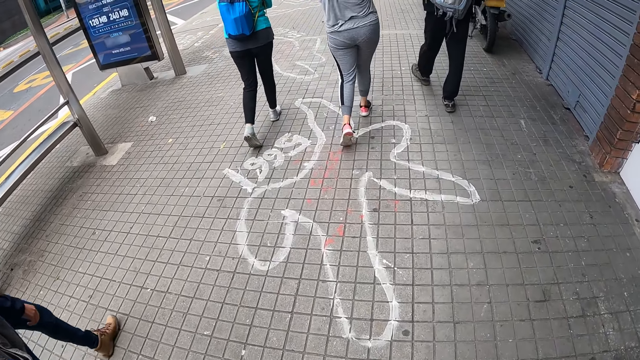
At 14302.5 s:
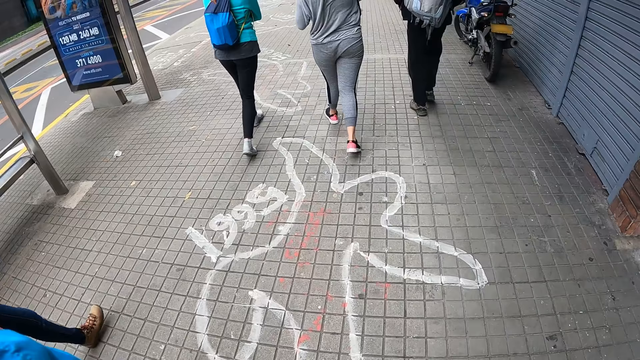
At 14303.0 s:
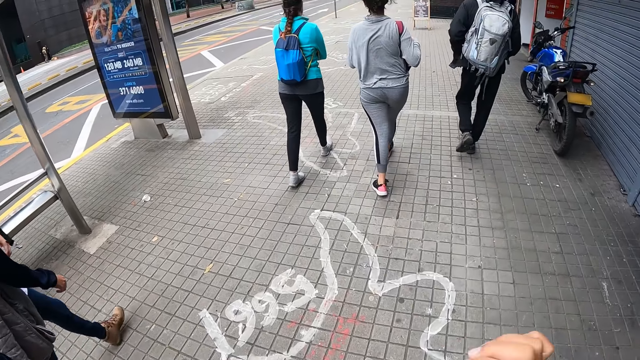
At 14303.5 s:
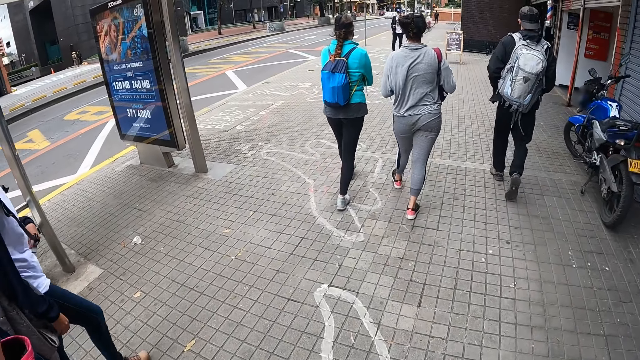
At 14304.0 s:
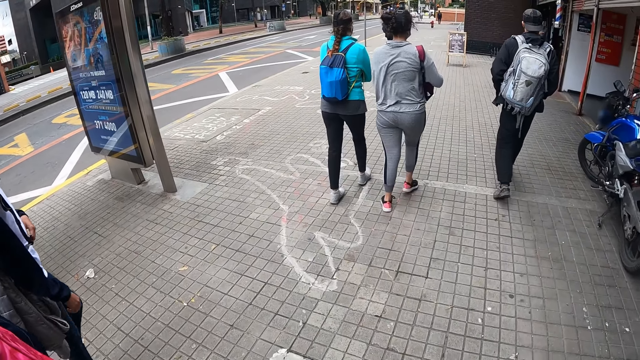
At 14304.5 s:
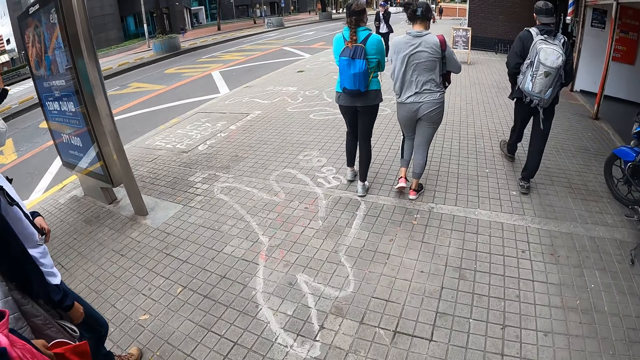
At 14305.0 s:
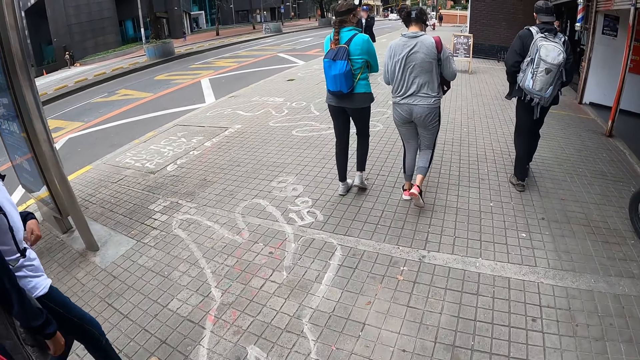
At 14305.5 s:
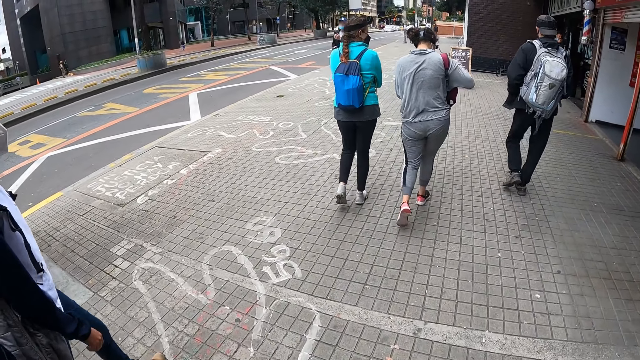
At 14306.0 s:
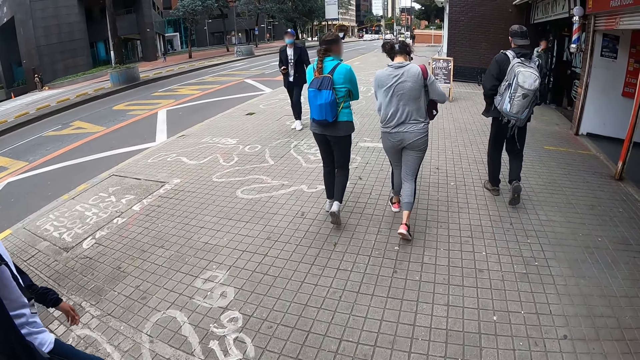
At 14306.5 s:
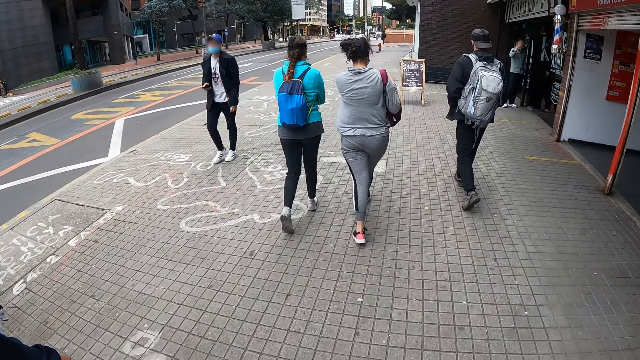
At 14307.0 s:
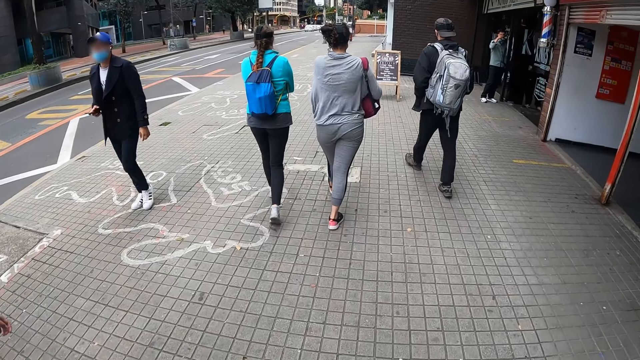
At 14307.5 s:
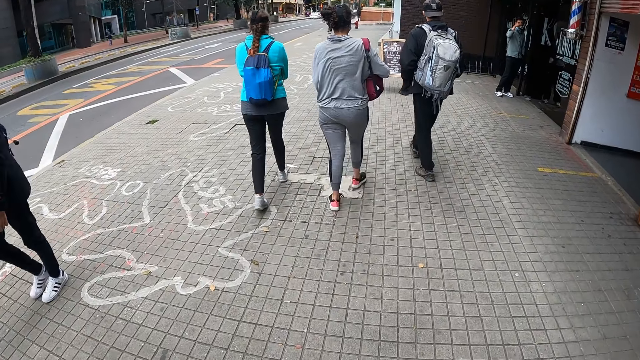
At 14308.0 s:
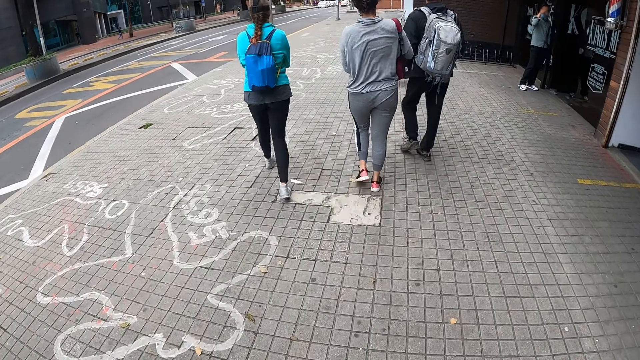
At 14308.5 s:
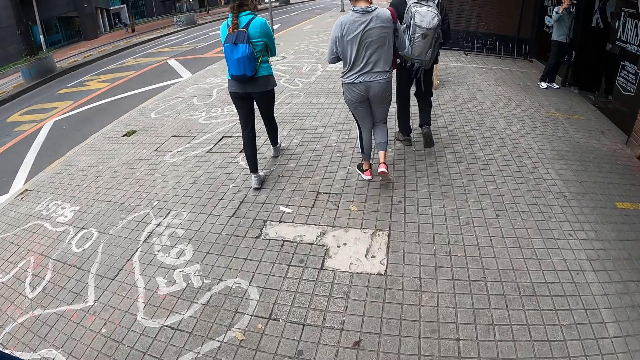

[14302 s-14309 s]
The woman wears her backpack to the front.

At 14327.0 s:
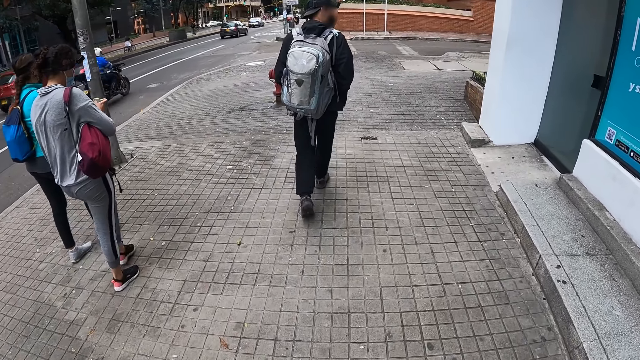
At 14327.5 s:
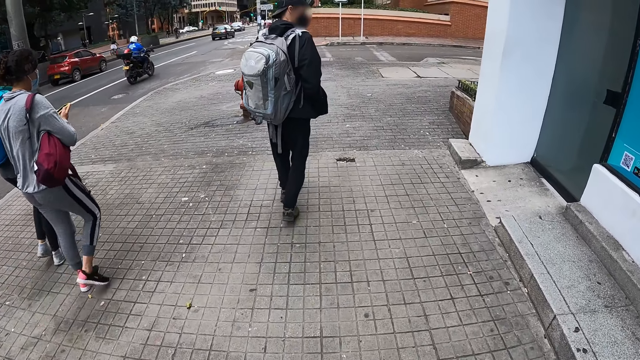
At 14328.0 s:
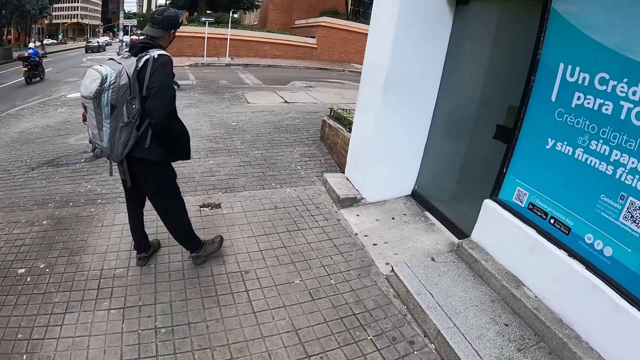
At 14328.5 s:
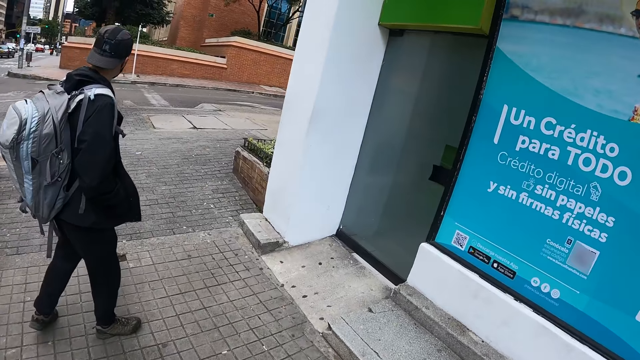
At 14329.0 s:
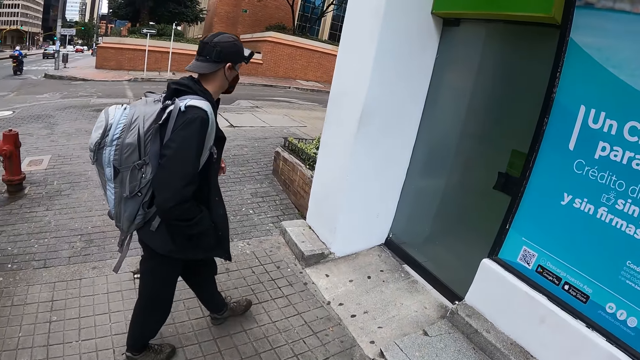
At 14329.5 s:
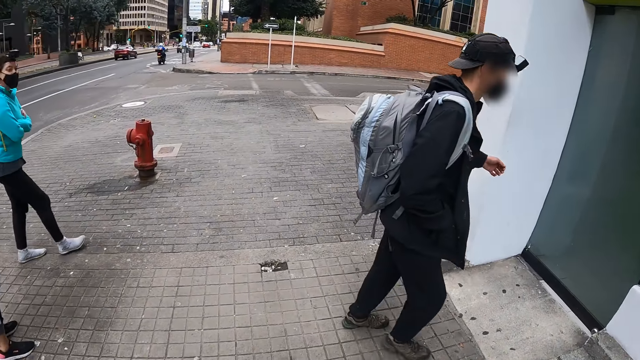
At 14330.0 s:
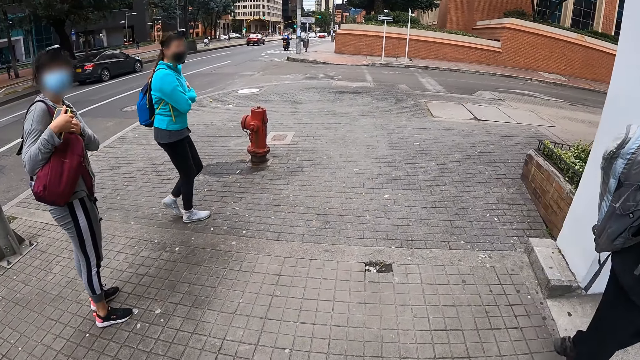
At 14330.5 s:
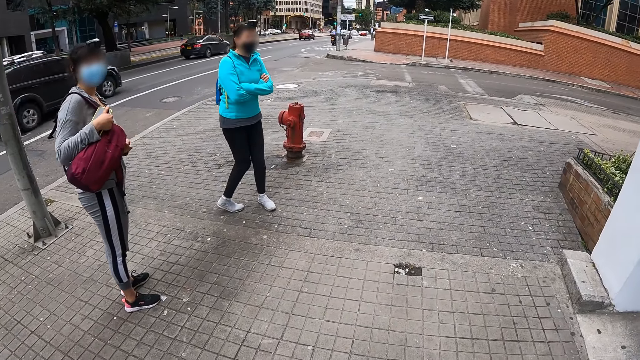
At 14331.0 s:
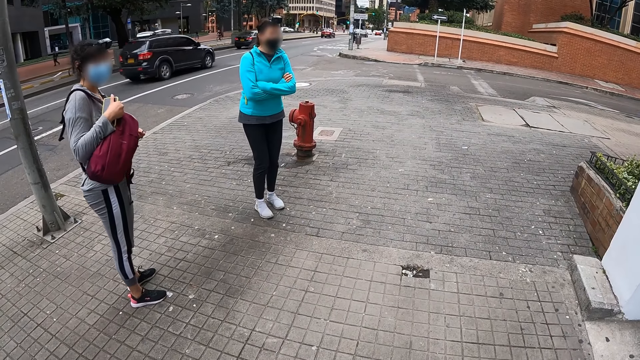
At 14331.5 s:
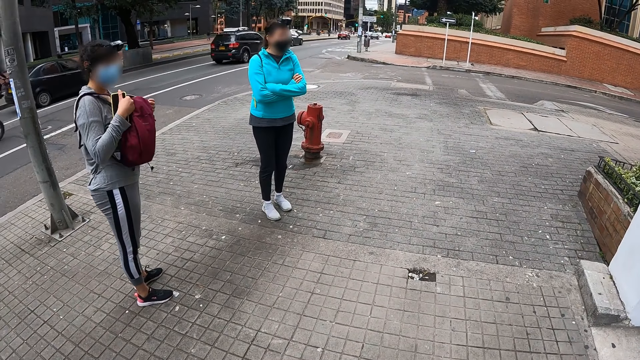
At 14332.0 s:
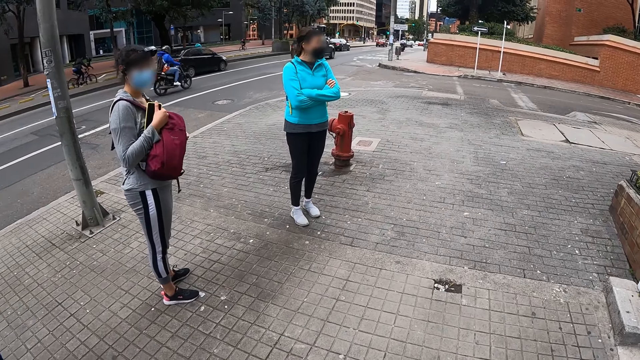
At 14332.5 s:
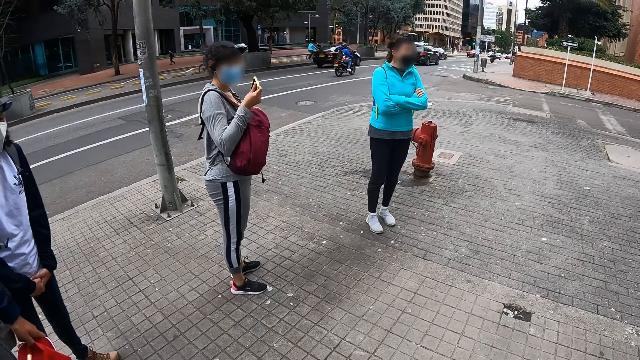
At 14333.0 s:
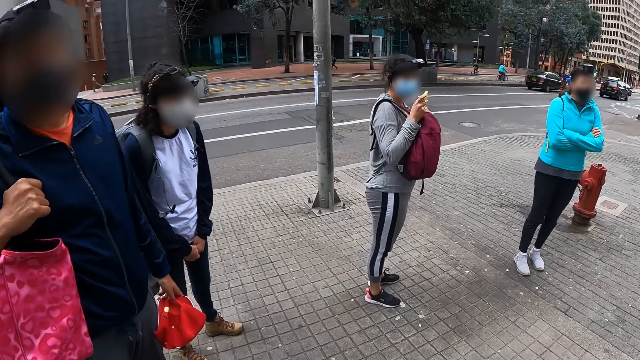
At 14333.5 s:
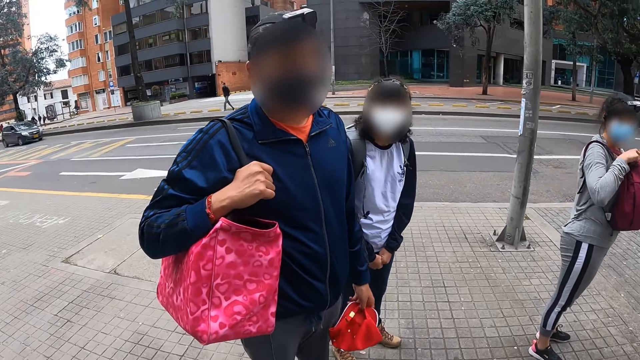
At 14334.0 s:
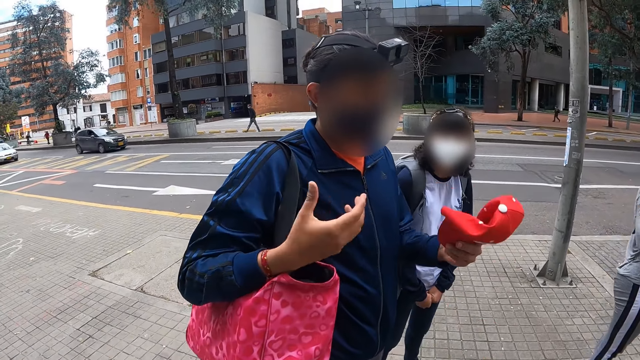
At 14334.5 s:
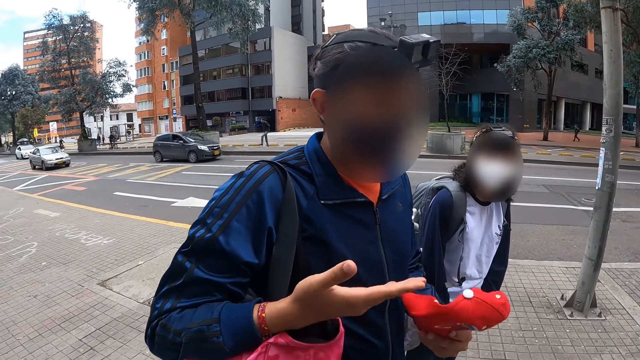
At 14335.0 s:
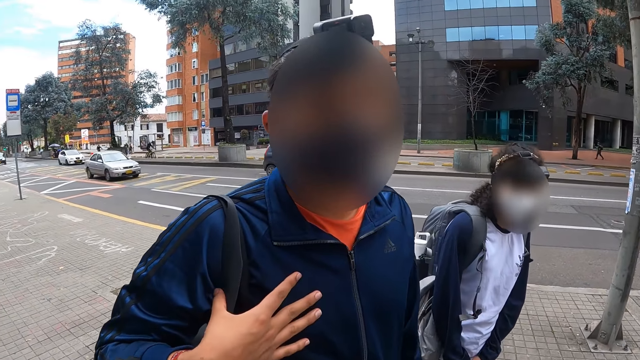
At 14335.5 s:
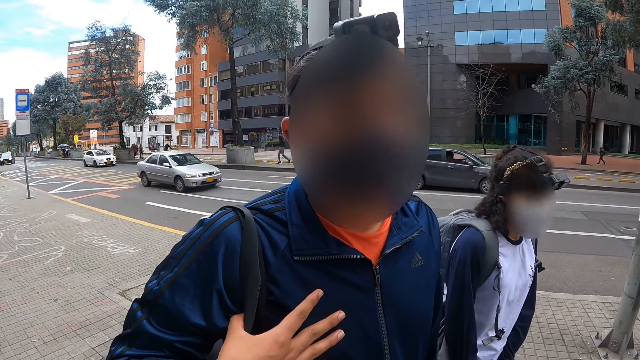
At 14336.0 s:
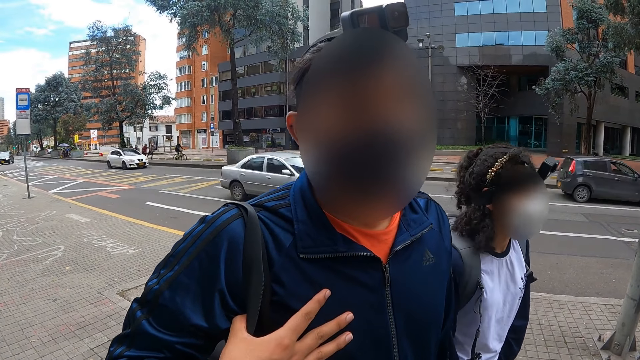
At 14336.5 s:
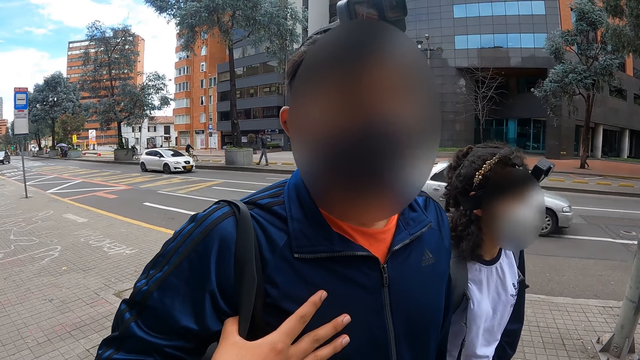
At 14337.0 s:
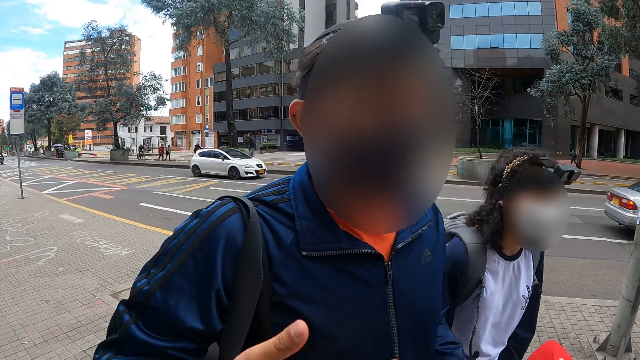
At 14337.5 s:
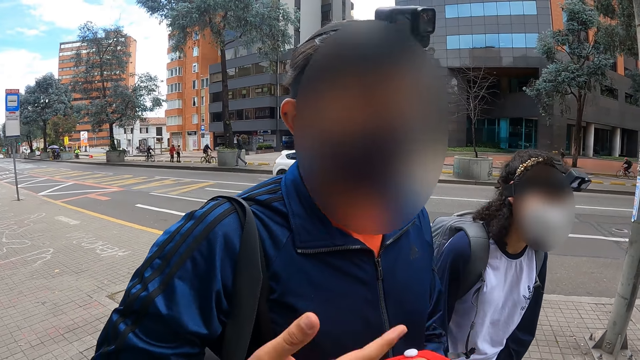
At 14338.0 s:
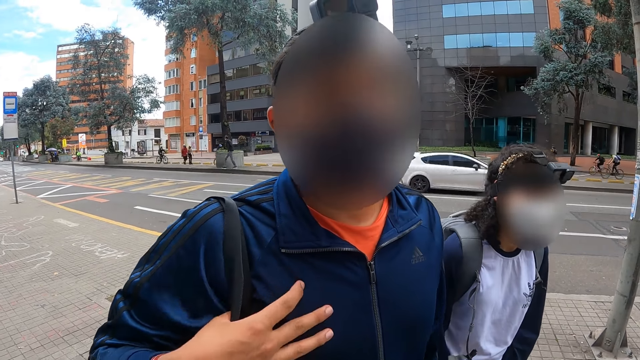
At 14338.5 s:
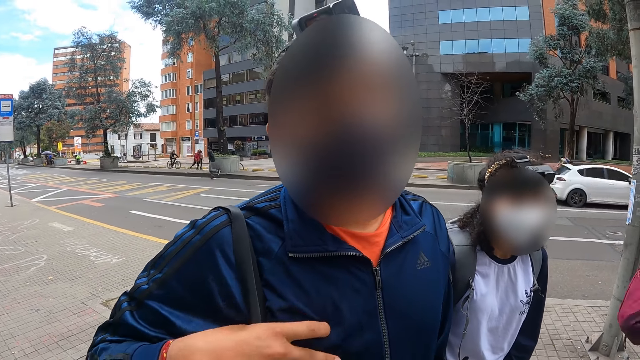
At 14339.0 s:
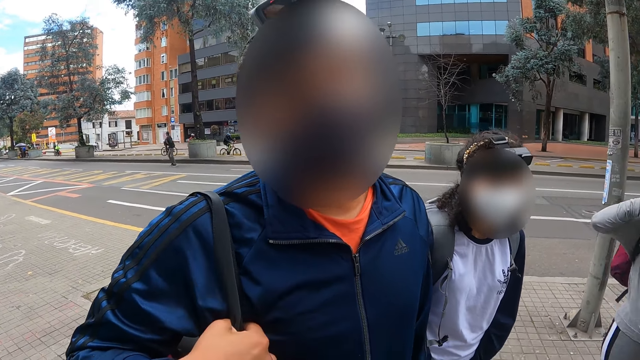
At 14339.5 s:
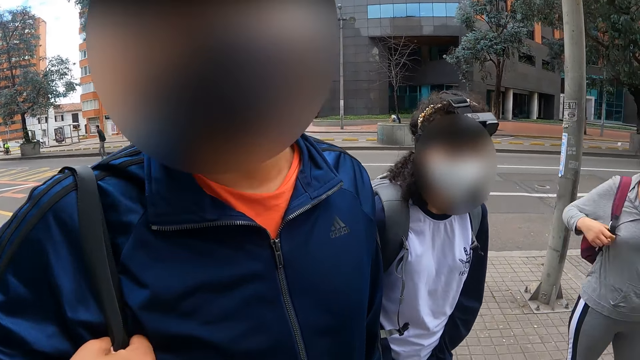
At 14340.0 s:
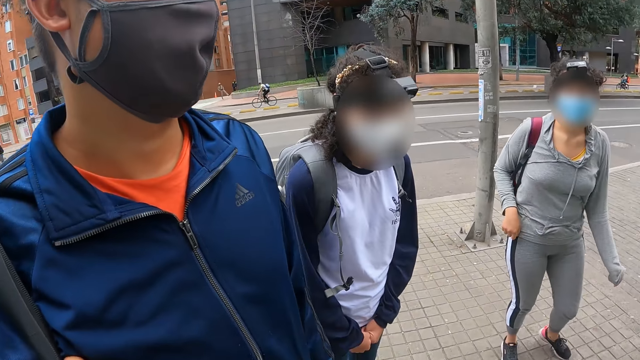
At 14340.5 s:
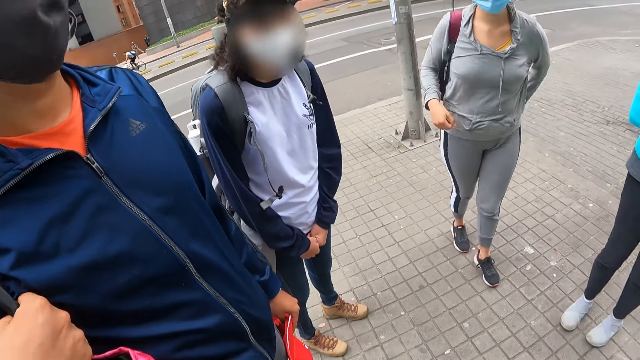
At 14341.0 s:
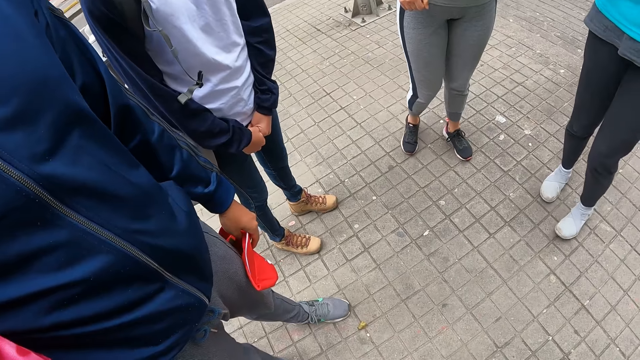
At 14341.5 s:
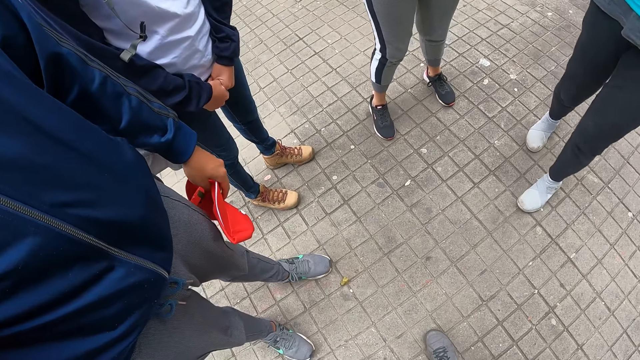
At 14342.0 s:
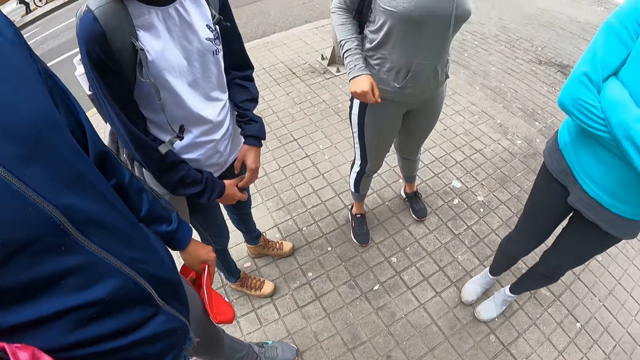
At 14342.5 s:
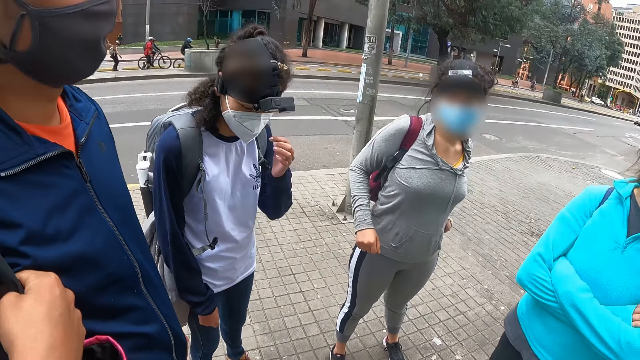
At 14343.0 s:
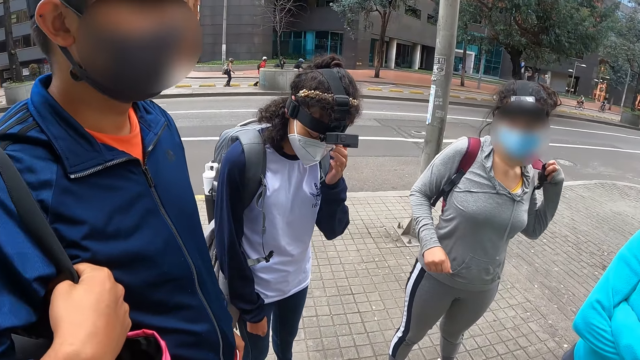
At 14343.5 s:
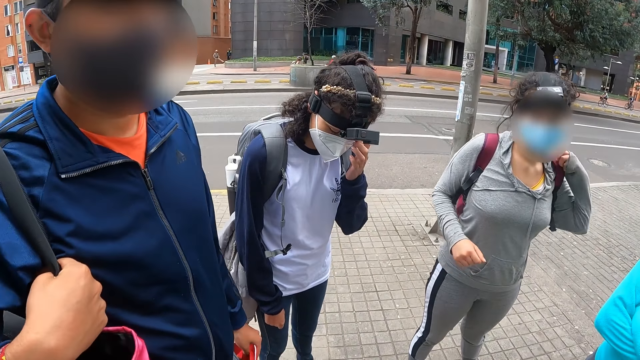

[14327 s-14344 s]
A man enters an office. The camera wearer stops on a walkway alongside another man, the woman, a second woman and a third woman. They look around. The other man moves the hand. The other man interacts with the woman, the second woman, the third woman and the camera wearer. The camera wearer stares at the other man. The other man moves the hand again. The camera wearer converses with a person, another person, the other man, and a fourth person.
